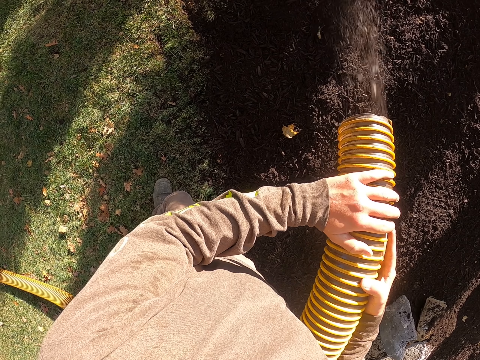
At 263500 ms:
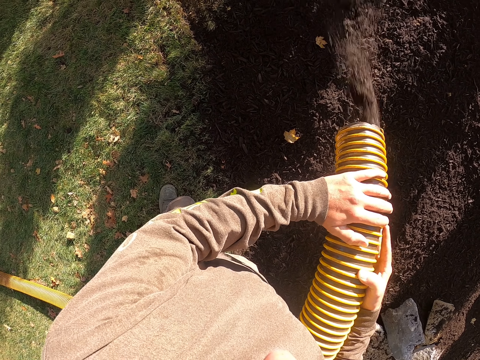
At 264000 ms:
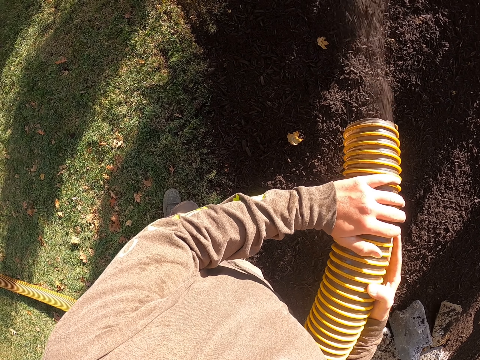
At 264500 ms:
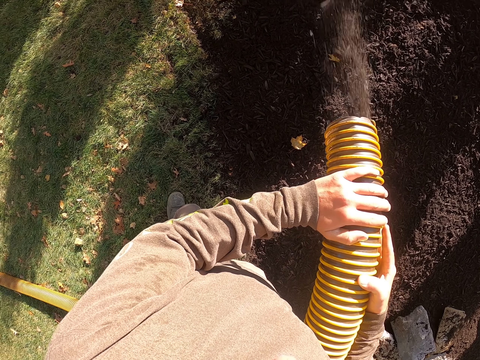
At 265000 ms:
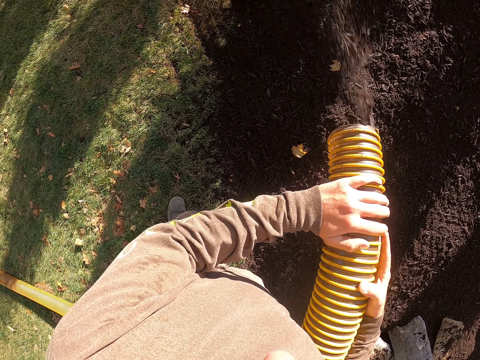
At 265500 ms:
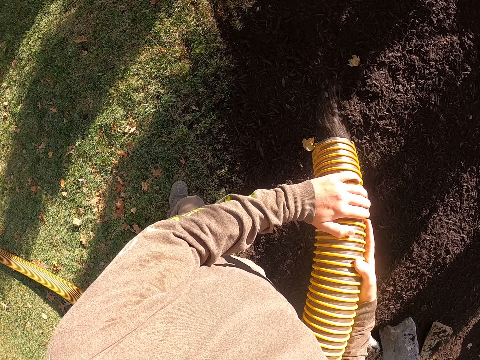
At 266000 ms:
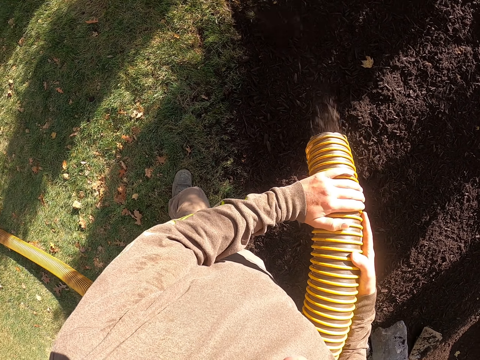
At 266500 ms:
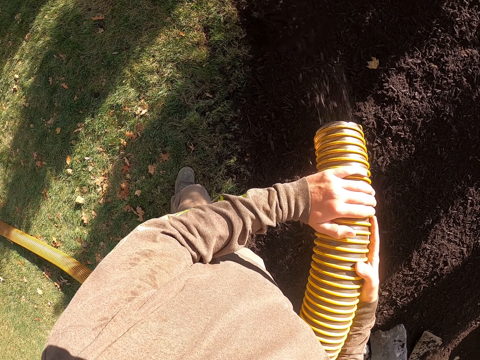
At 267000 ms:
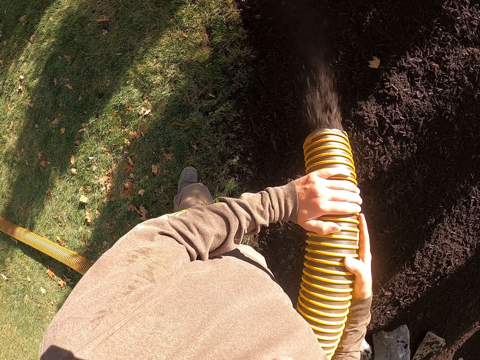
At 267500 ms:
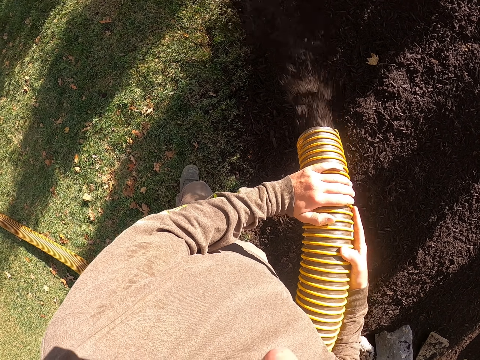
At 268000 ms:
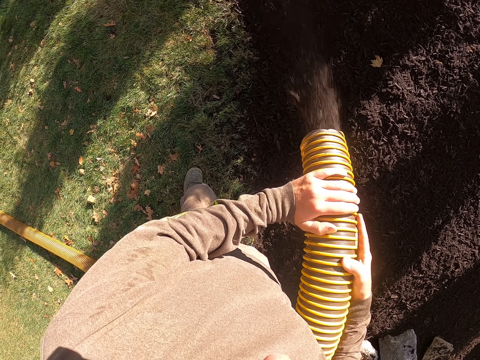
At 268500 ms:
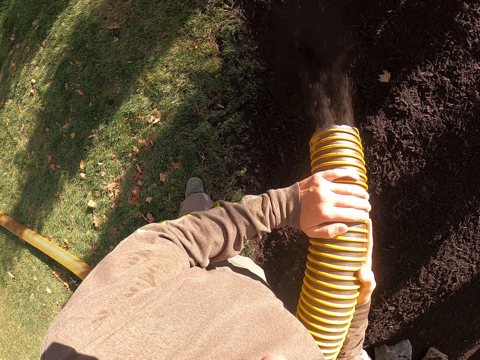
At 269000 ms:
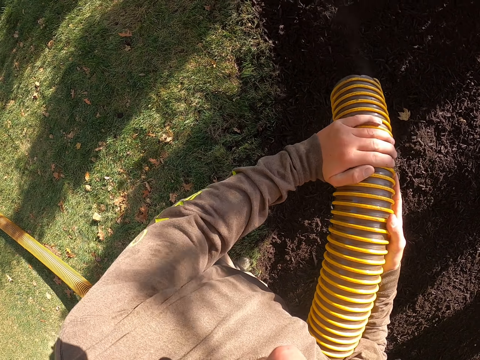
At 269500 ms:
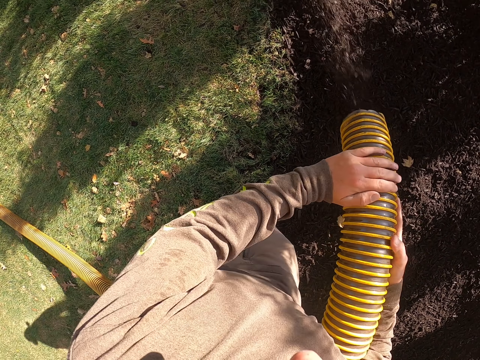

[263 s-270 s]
The camera wearer spreads manure in the garden.

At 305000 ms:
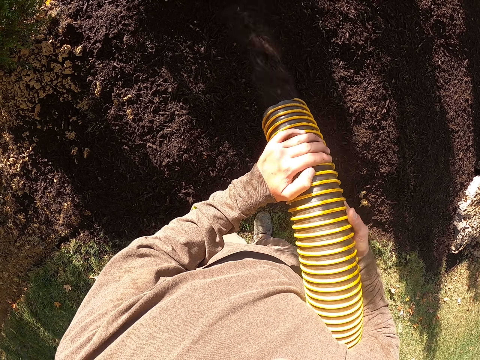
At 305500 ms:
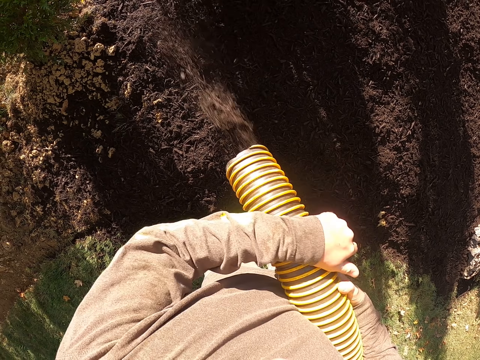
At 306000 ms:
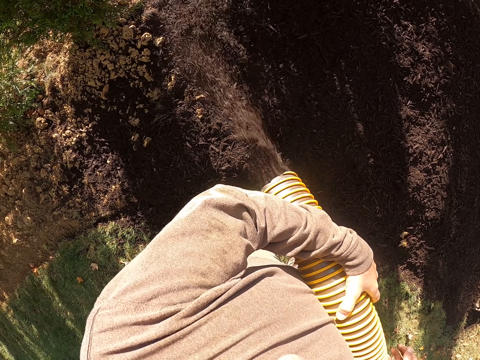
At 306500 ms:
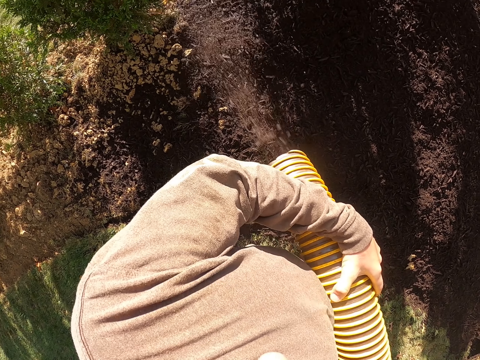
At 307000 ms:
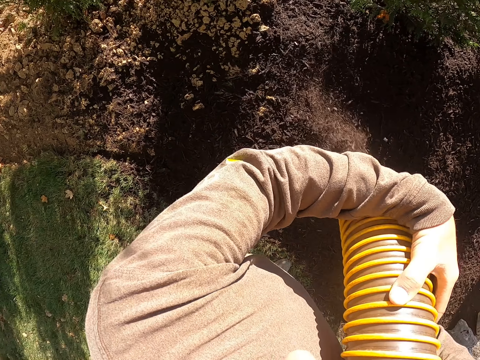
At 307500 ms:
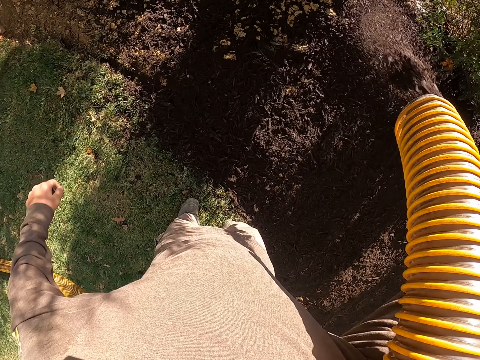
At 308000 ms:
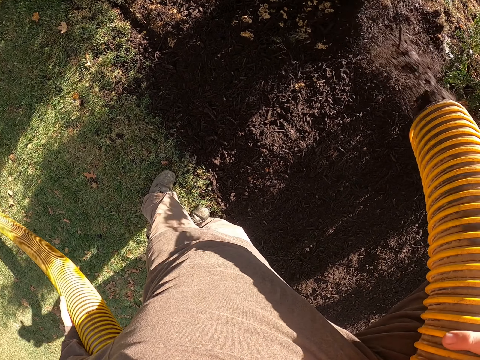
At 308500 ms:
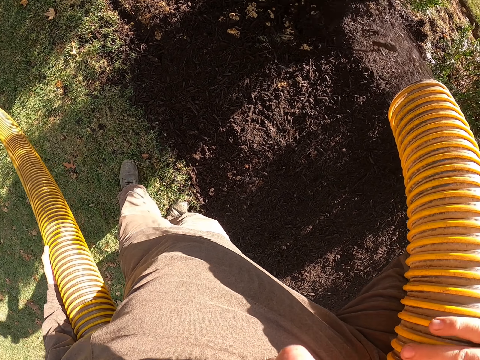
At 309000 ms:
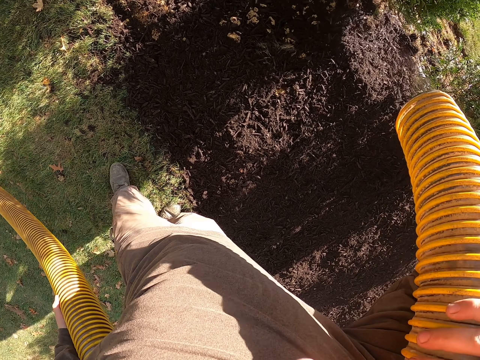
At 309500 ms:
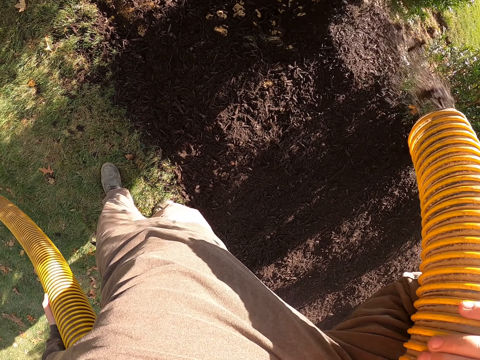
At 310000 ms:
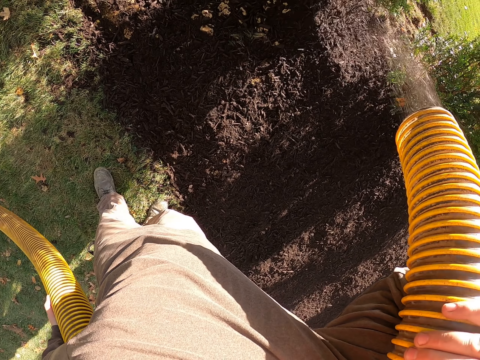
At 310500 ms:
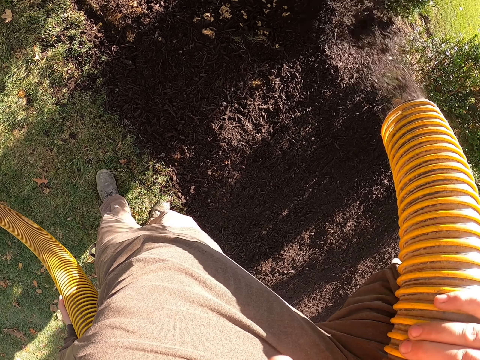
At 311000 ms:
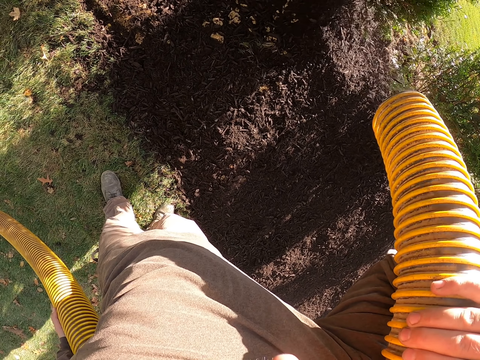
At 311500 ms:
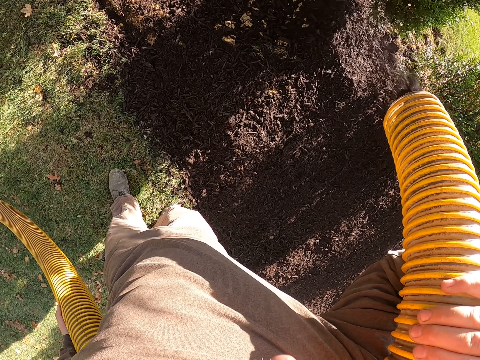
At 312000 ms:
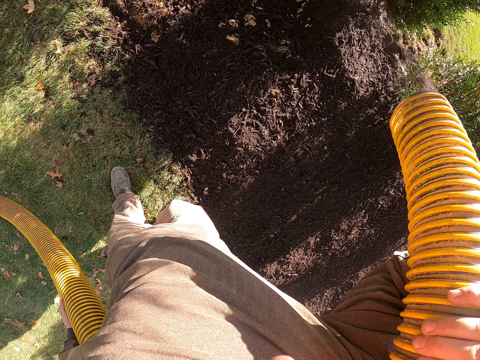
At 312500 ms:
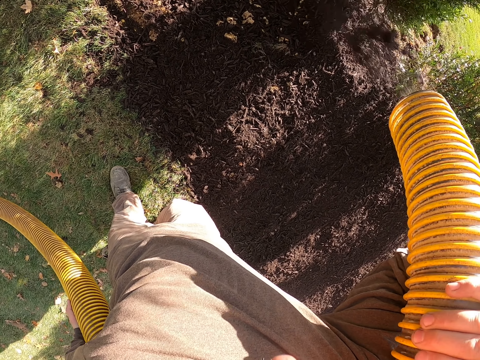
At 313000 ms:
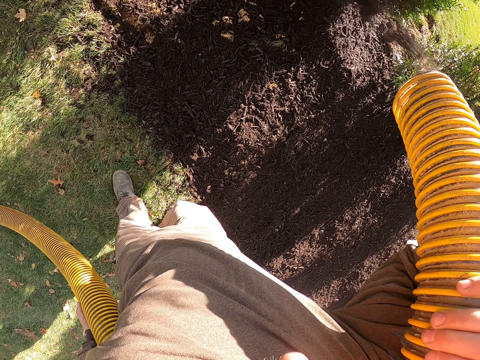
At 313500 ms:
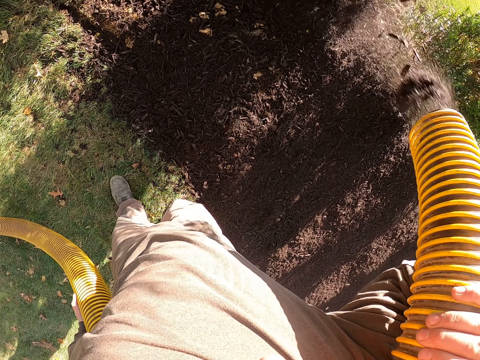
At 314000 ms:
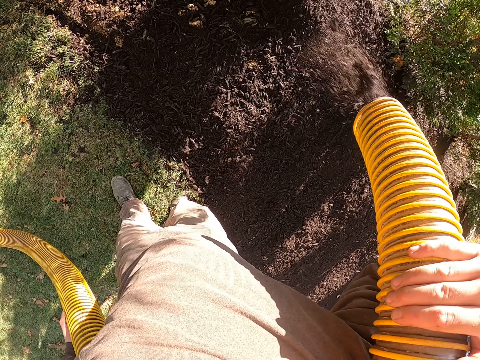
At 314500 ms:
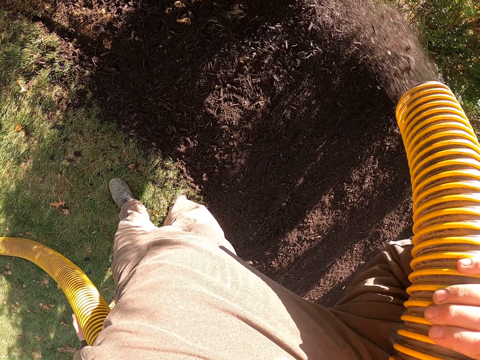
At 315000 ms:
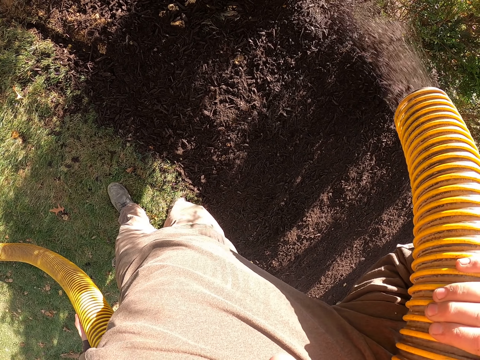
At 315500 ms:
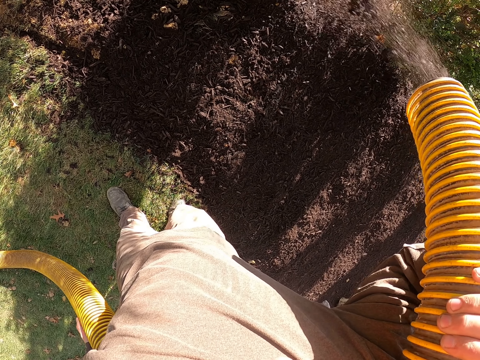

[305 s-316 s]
The camera wearer lifts the pipe. He adjusts the pipe in his left hand and sprinkles manure on the ground.

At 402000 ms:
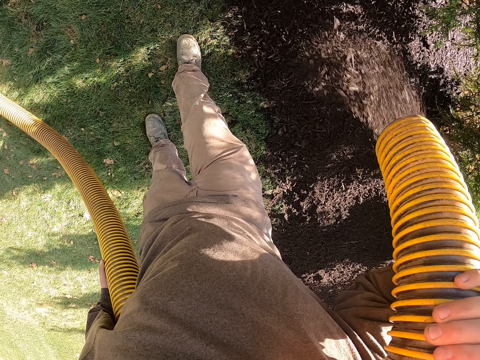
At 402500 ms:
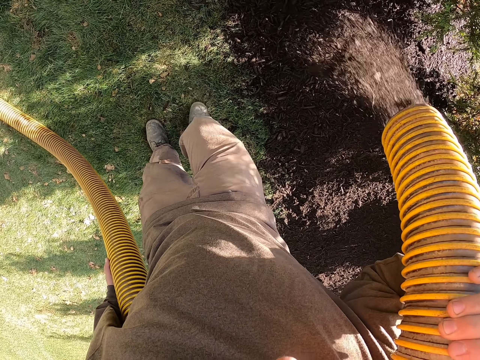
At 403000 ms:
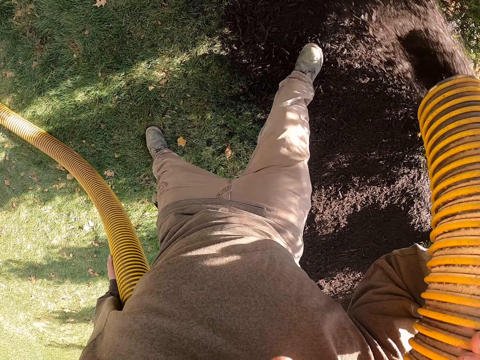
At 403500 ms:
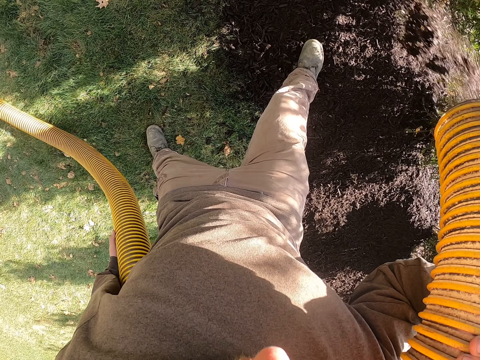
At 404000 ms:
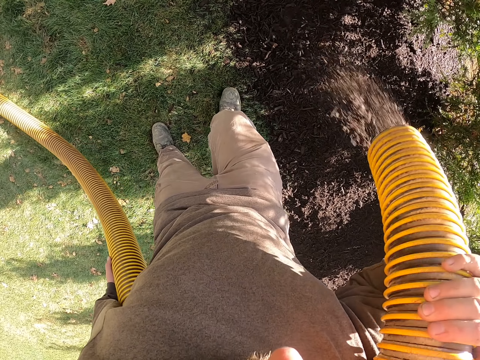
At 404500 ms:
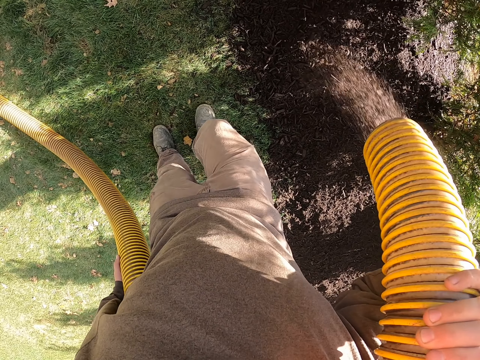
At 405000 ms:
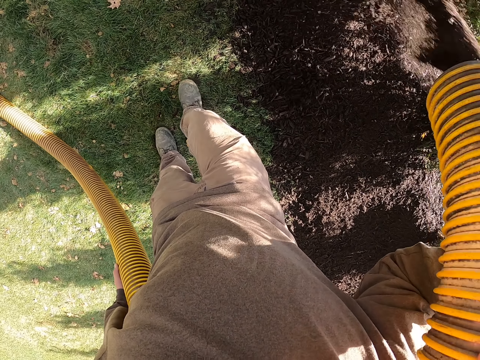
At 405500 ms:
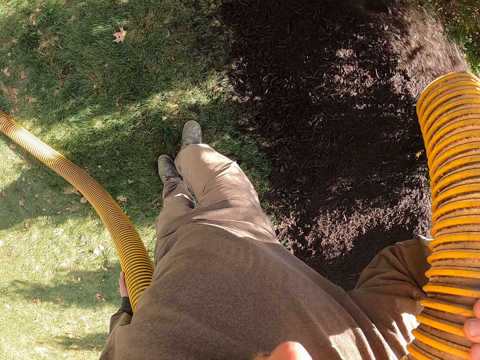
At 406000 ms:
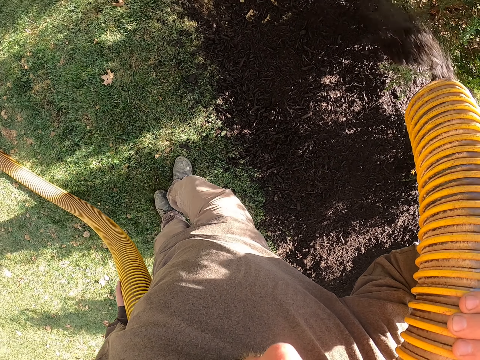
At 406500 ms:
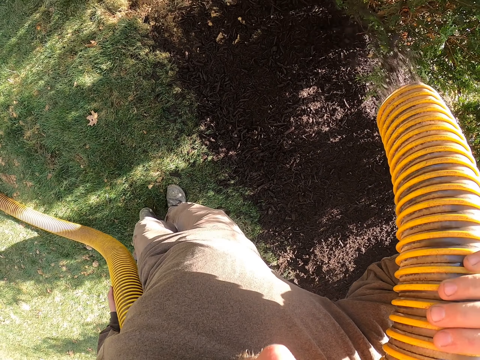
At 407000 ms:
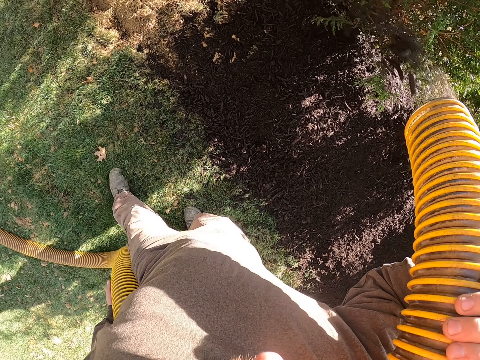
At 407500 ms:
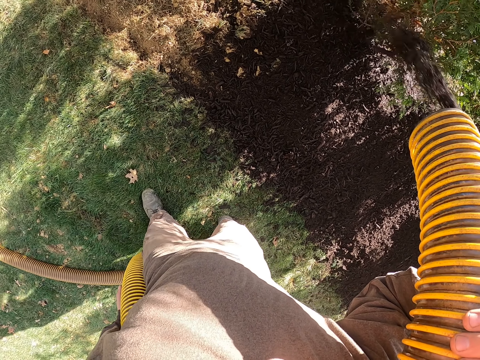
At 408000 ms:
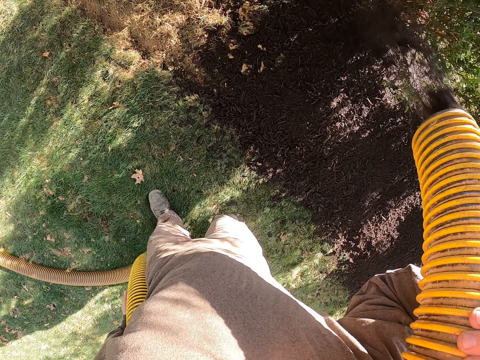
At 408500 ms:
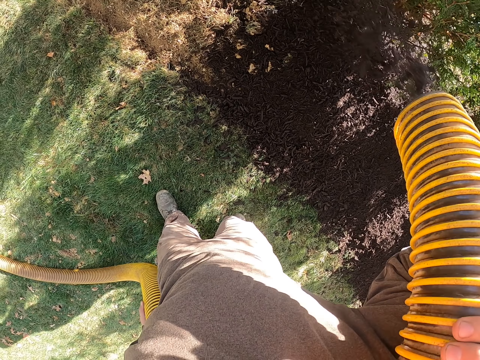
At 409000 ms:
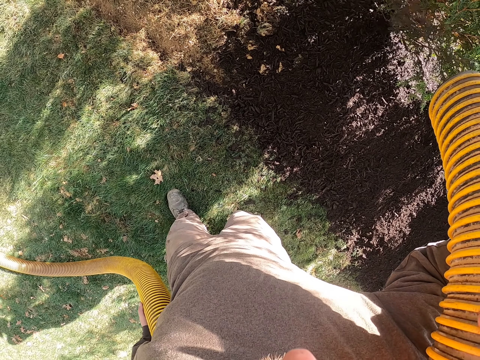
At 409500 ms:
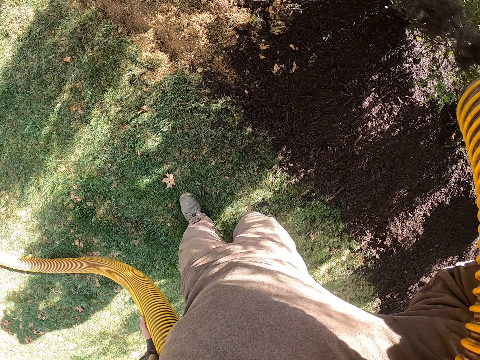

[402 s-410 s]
The camera wearer steps on the manure with his right leg. He sprinkles the manure on the ground.
